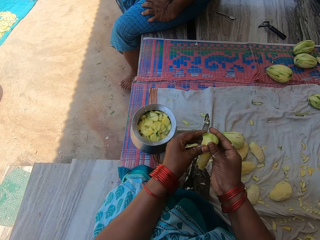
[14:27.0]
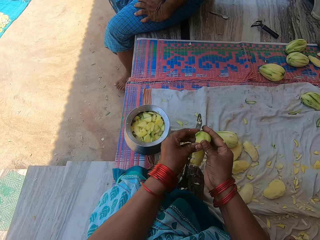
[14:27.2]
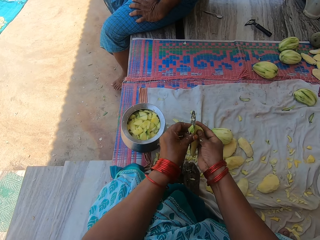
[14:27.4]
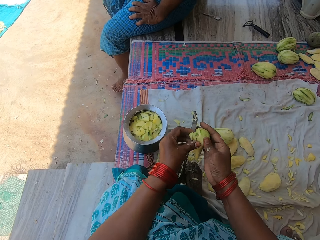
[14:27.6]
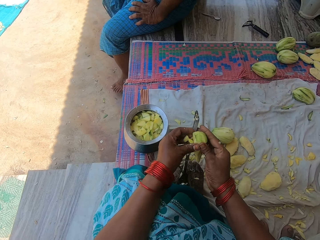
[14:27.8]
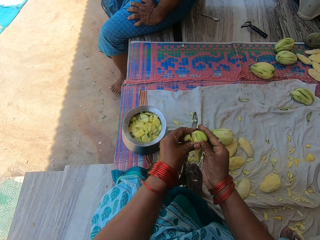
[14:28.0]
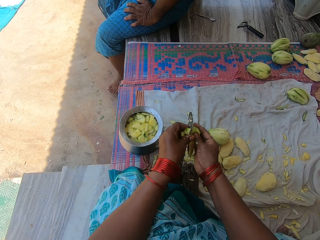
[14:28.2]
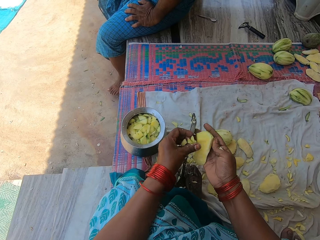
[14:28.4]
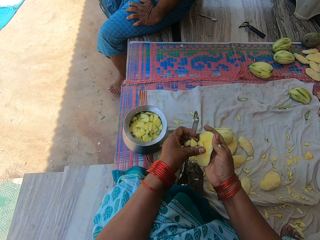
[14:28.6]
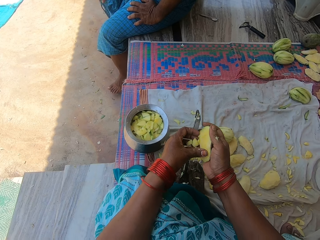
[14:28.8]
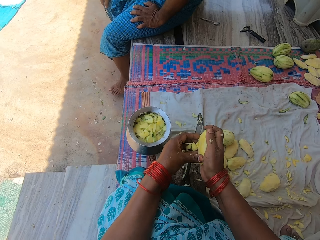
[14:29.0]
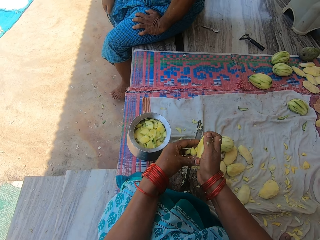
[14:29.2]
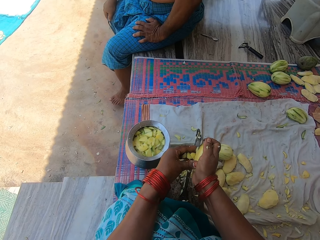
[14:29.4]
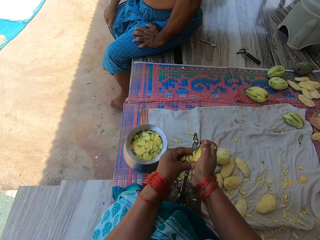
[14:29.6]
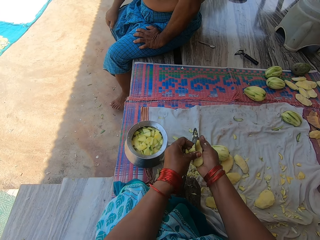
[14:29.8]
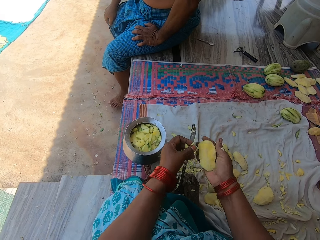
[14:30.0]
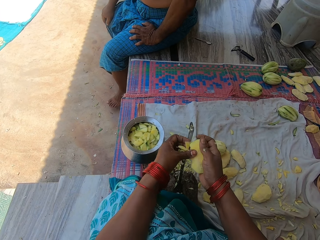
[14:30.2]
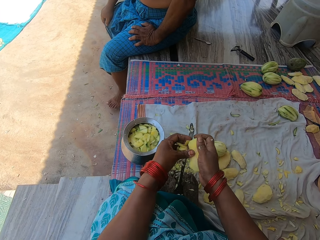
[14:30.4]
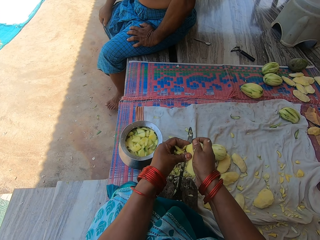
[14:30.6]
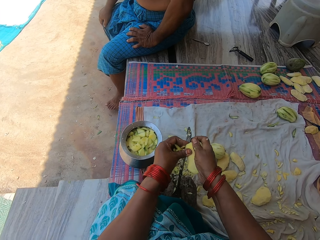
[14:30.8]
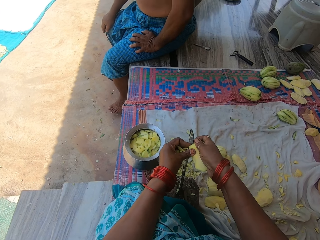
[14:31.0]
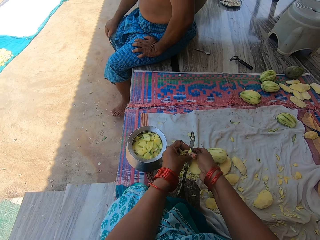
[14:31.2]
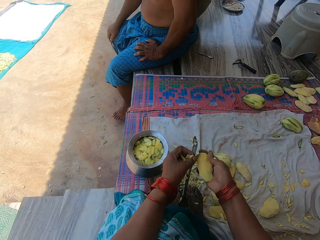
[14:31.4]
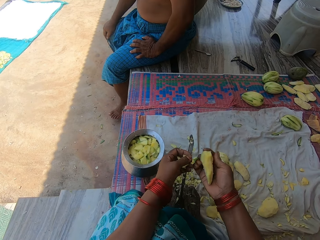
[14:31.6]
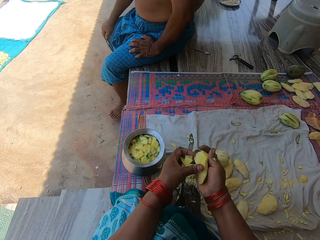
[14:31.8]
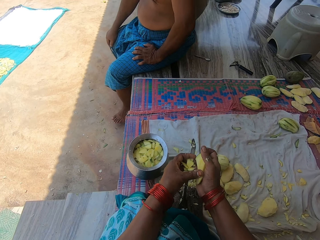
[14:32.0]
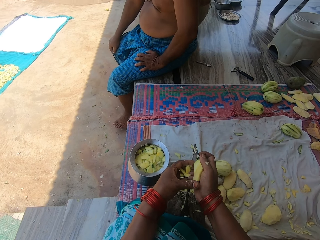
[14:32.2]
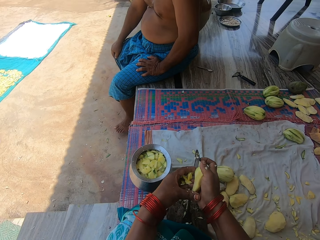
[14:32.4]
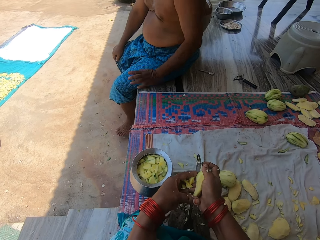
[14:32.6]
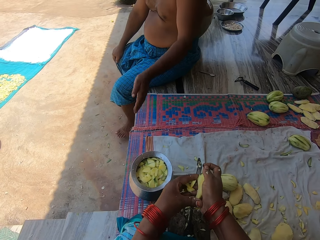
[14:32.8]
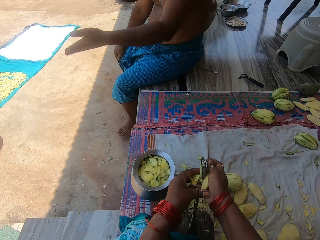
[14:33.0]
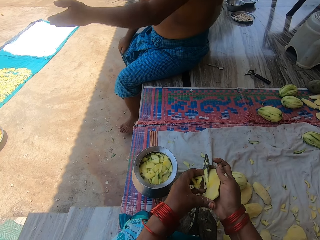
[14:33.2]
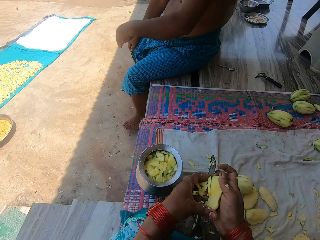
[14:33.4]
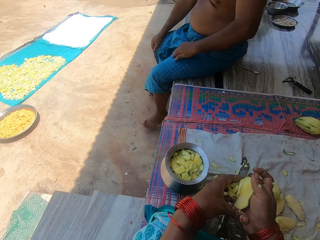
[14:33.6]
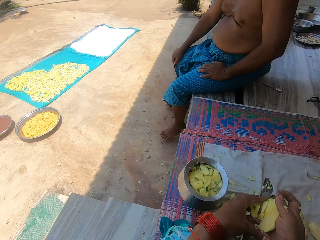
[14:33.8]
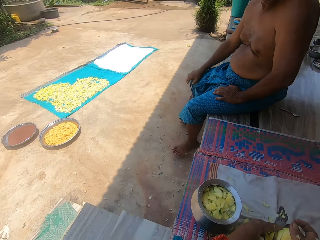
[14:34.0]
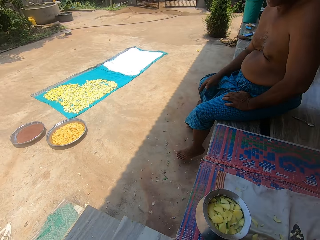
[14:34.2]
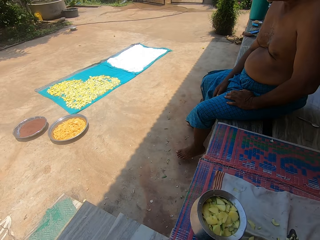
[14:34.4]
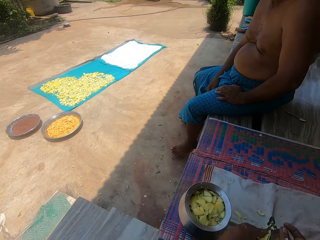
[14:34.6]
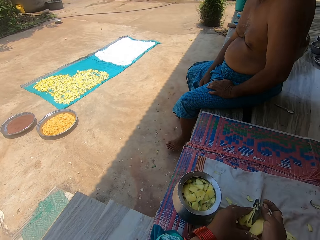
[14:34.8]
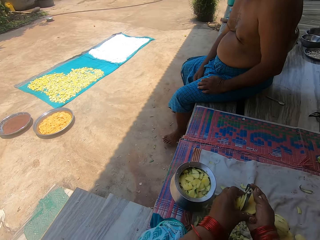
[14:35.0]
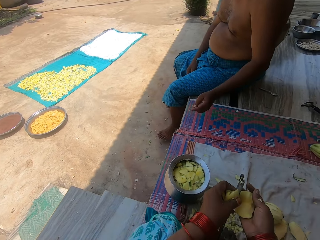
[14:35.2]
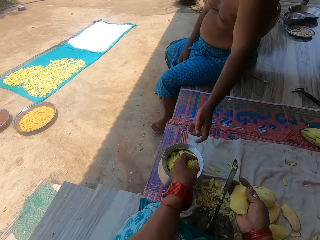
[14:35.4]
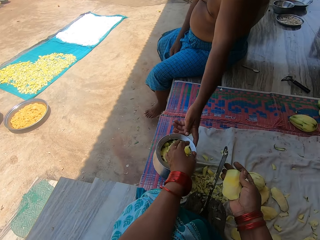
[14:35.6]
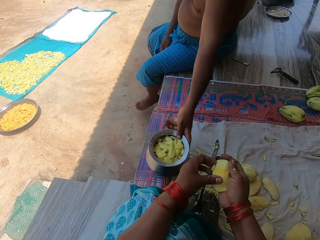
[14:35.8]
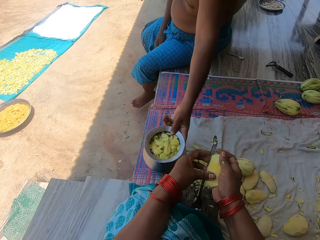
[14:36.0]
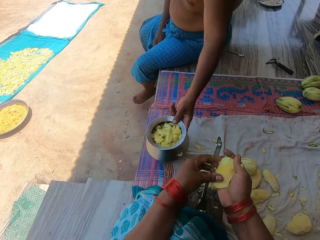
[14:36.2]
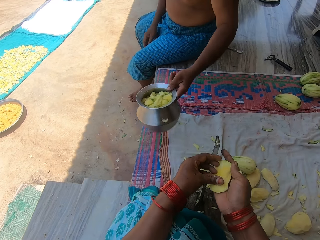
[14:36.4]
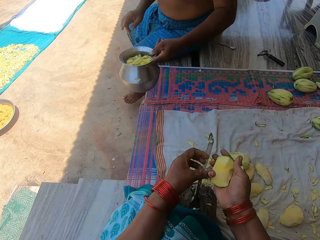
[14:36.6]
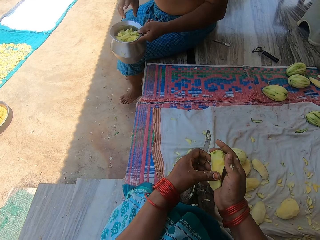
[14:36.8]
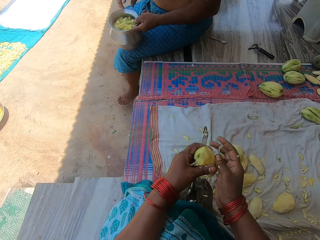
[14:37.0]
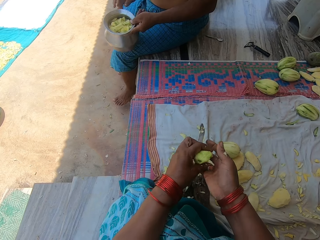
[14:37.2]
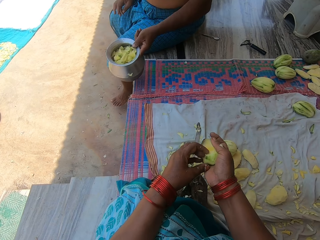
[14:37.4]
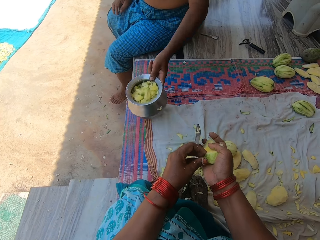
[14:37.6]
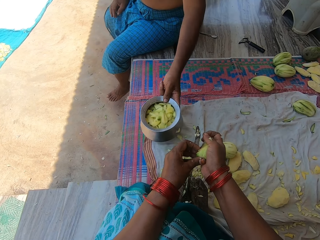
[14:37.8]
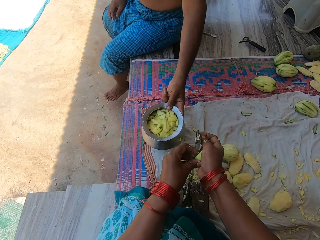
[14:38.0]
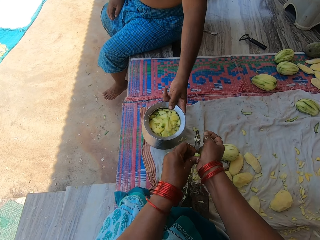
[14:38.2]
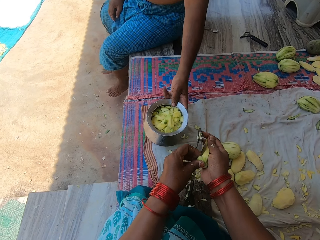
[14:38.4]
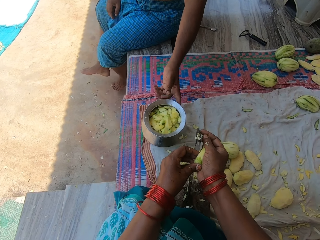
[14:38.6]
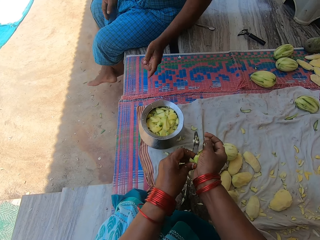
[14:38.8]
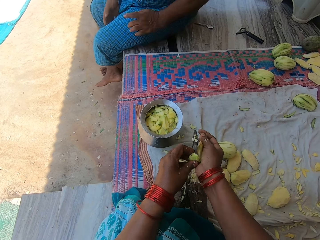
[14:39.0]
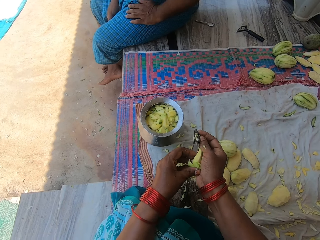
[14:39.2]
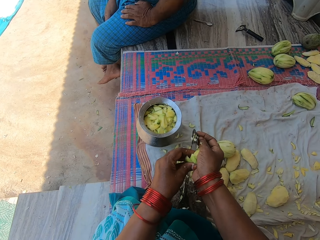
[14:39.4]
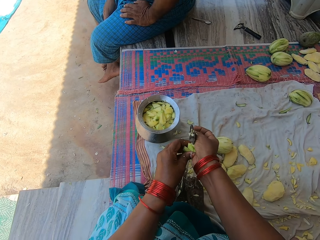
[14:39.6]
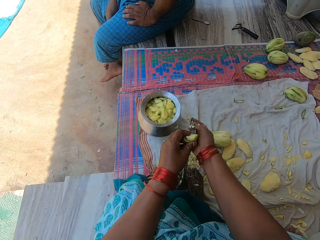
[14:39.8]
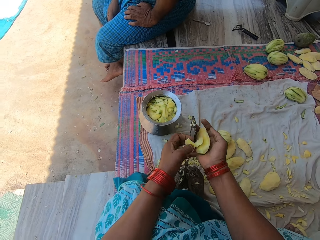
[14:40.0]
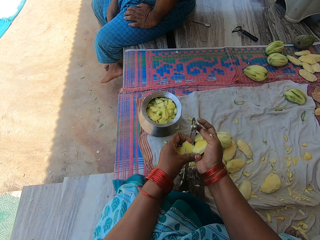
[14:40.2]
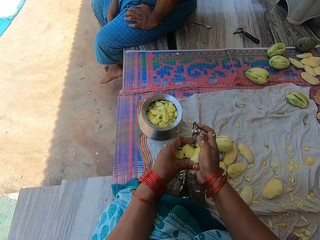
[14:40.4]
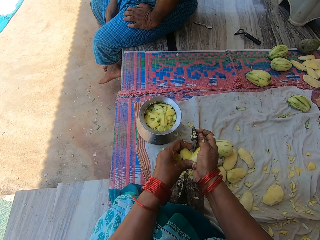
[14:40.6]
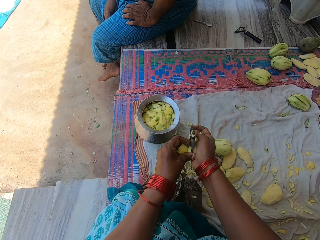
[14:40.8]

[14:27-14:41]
The camera wearer cuts a mango with a knife repeatedly. A man makes a hand gesture. The camera wearer cuts the mango with the knife. The man lifts his left hand. The camera wearer cuts the mango with the knife. They pour the chopped mangoes in the pot or tin. The man carries the pot on the mat, lifts the tin with mangoes, and places the pot on the mat. The camera wearer chops the mango with the knife on the knife stand. They cut the mango with the knife. They cut it again.

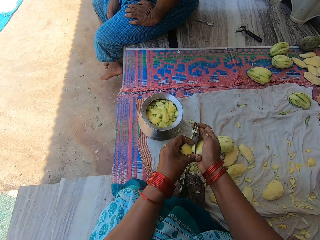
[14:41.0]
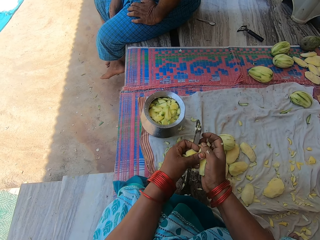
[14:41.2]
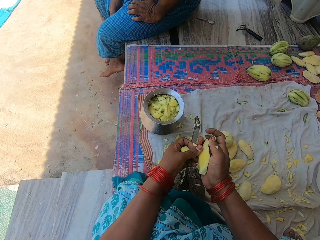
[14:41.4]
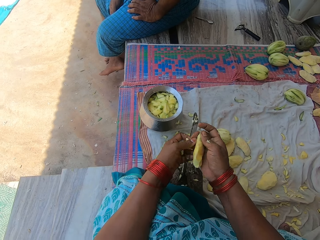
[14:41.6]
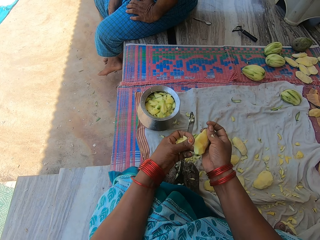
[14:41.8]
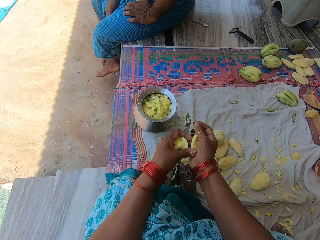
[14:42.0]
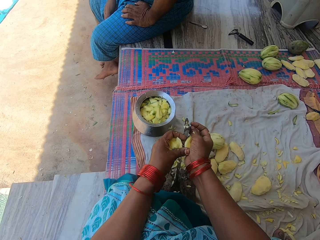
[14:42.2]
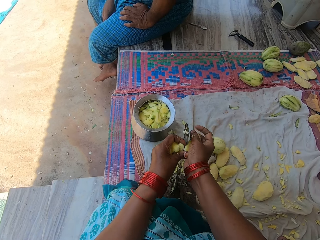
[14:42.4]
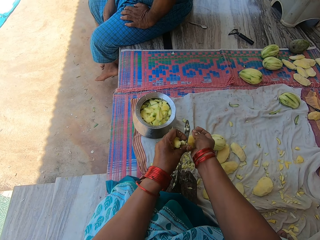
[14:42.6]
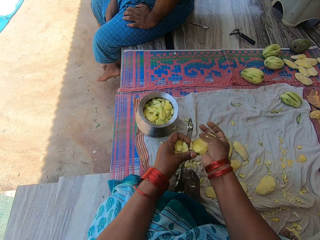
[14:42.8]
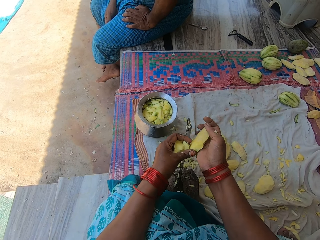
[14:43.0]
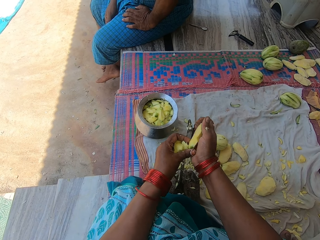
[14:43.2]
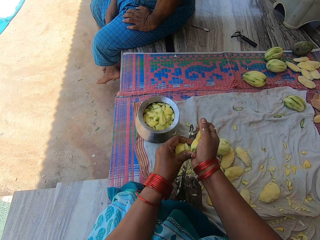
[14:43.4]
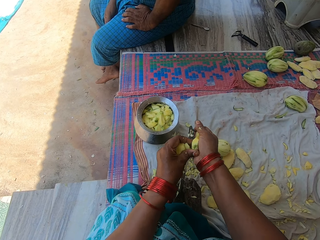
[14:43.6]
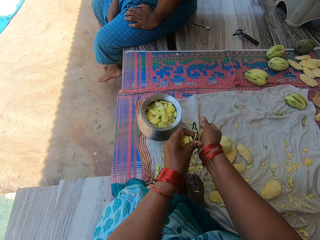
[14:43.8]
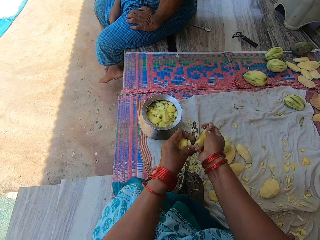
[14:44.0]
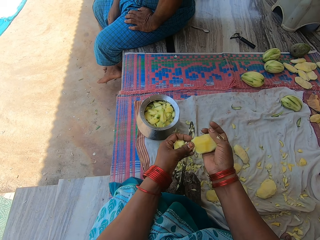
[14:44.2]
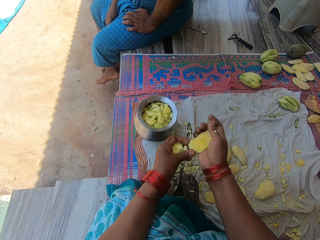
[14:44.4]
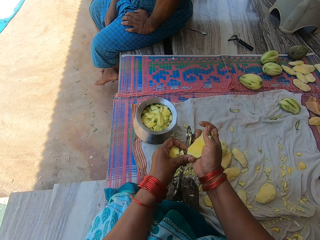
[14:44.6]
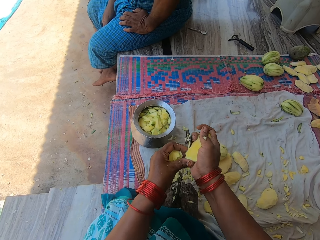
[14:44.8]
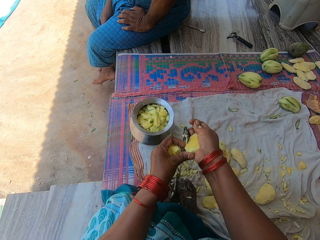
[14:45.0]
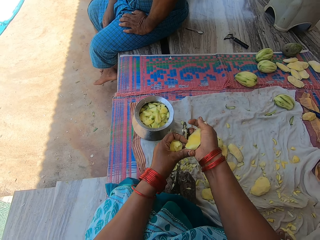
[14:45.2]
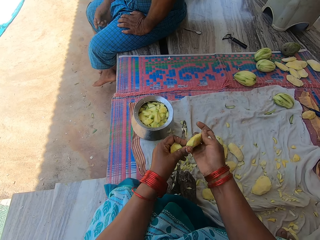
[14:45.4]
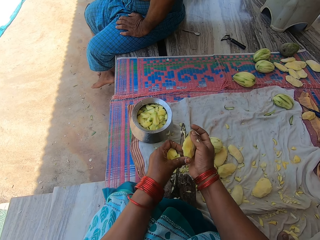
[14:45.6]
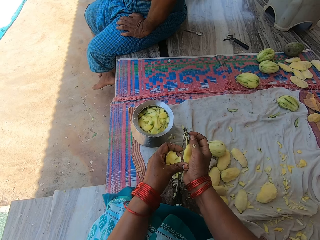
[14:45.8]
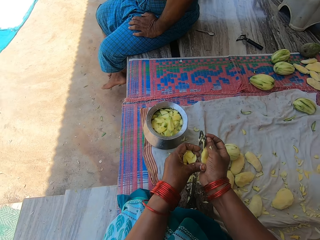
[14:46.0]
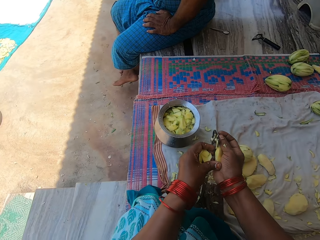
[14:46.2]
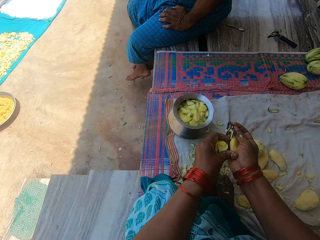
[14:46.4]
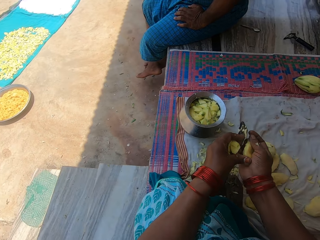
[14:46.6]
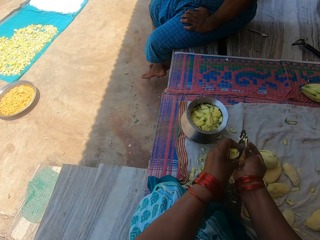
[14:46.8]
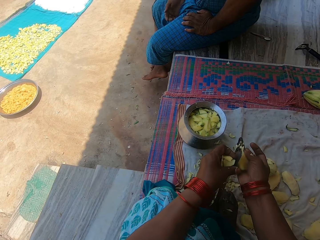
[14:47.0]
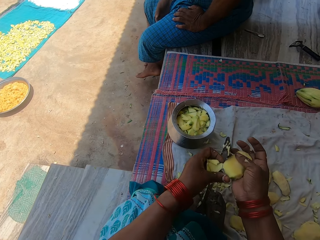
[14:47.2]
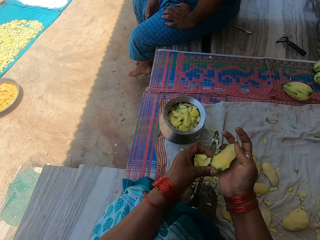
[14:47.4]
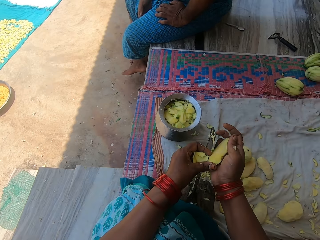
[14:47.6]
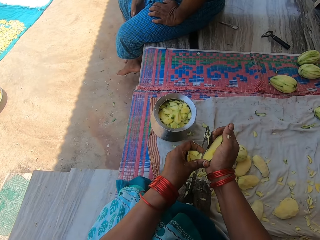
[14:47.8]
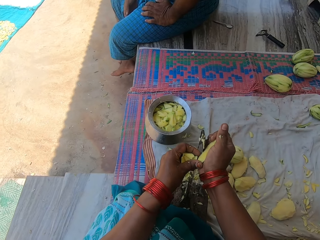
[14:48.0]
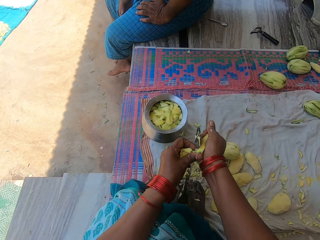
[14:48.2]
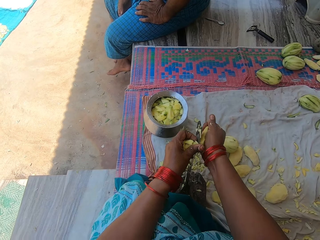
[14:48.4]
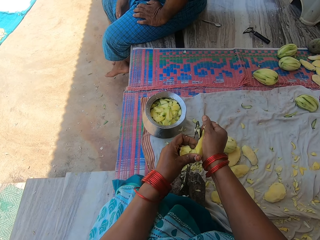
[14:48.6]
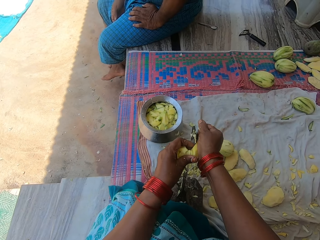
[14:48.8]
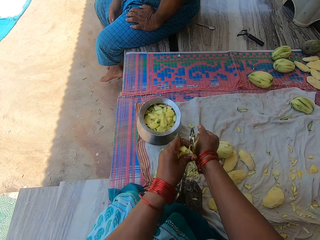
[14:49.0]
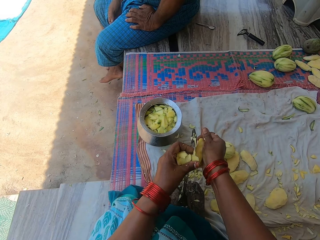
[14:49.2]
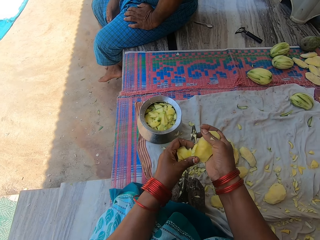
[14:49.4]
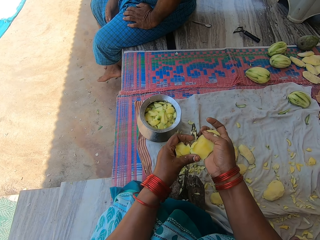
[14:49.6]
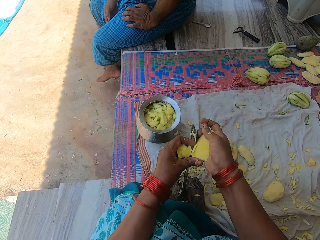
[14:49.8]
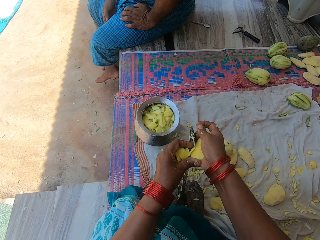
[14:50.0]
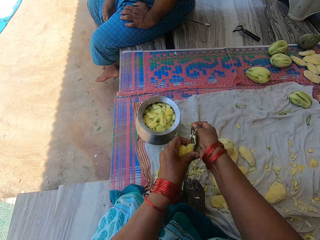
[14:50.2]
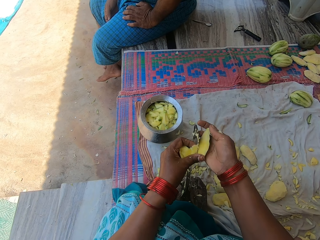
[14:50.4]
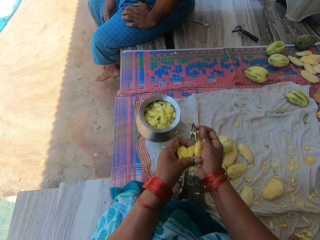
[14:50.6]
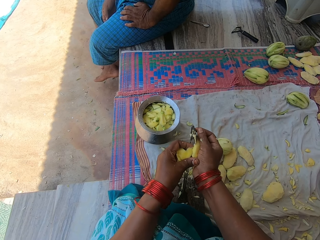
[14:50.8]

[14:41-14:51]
The camera wearer cuts a mango with a knife repeatedly.
